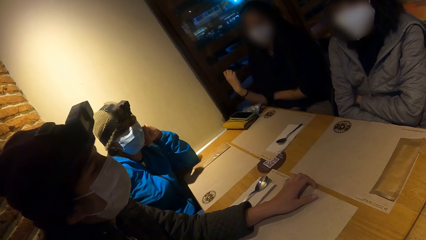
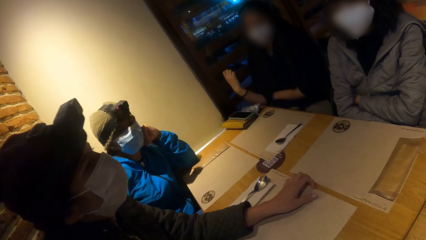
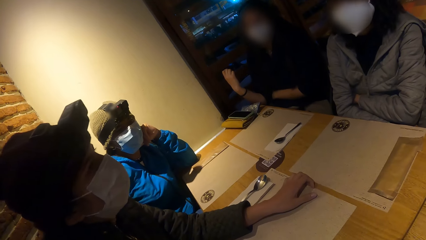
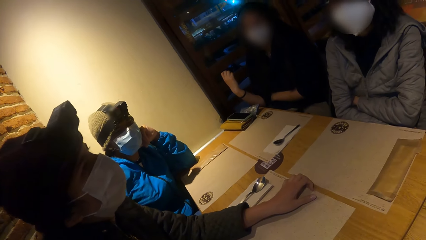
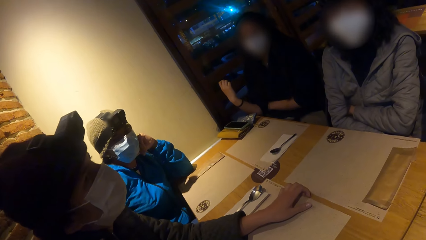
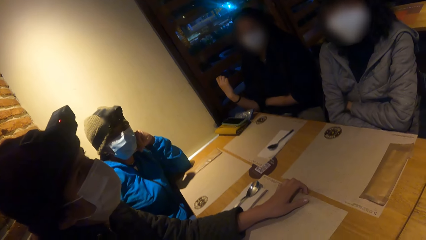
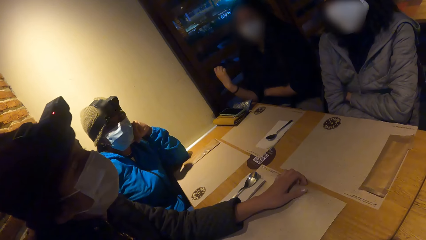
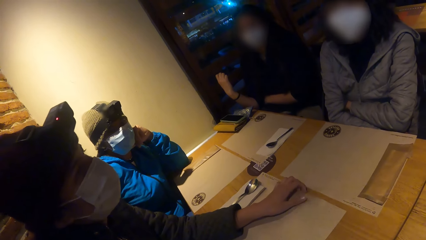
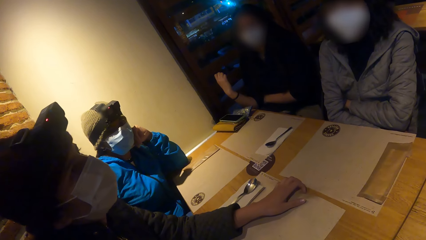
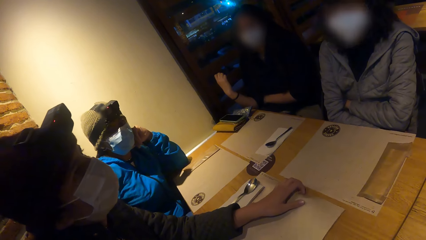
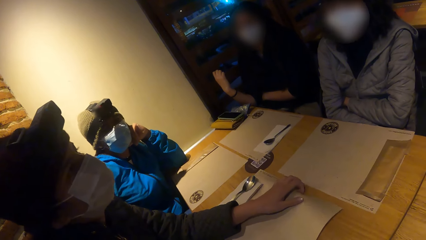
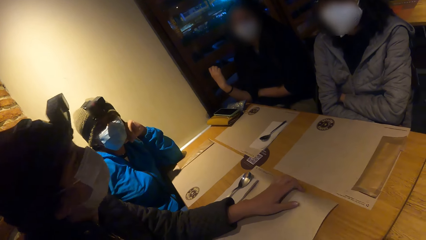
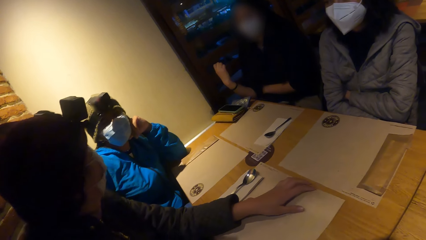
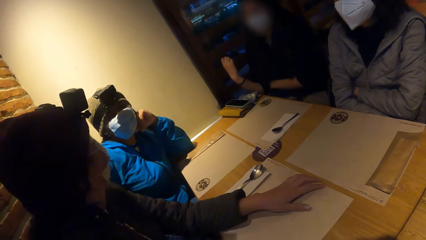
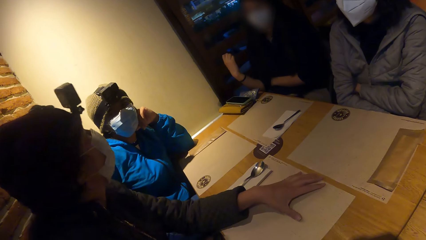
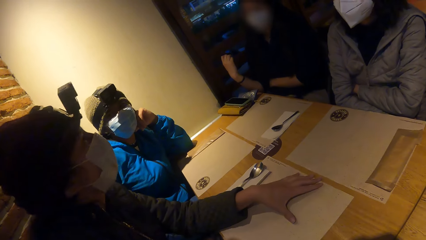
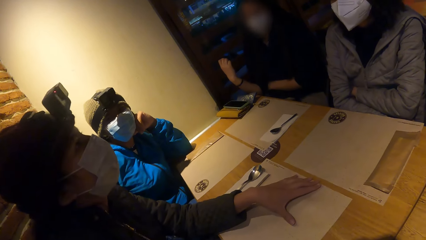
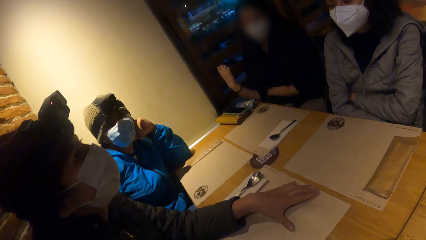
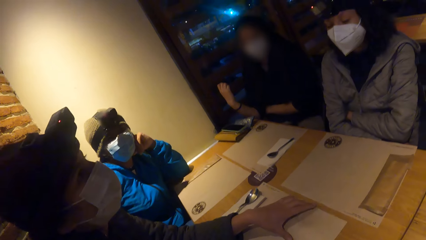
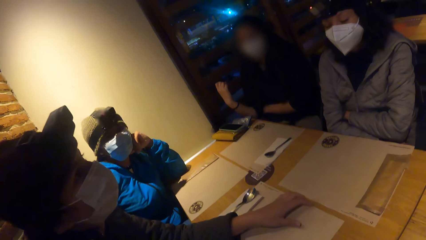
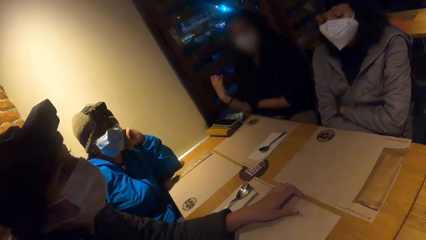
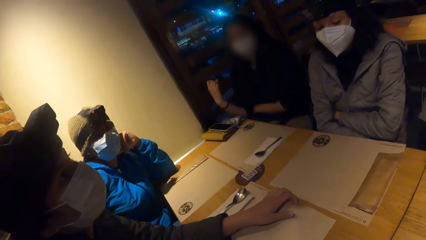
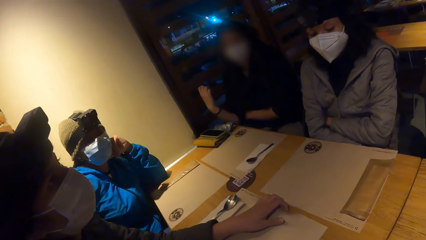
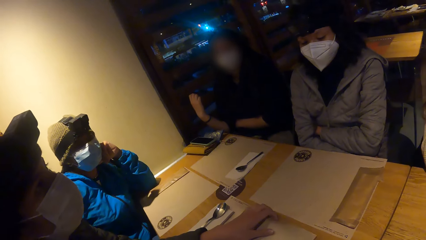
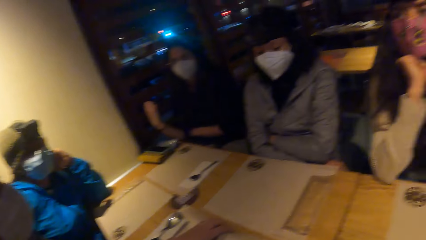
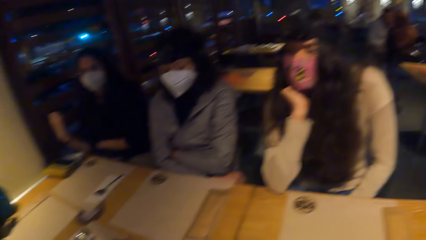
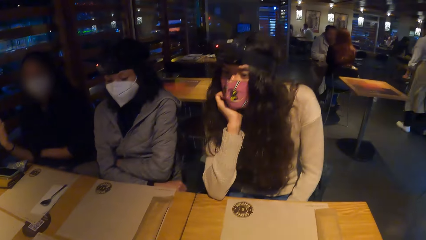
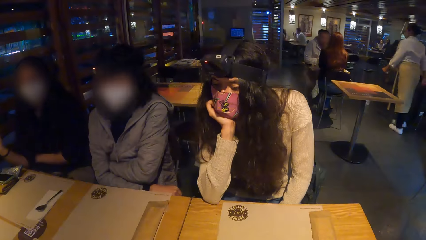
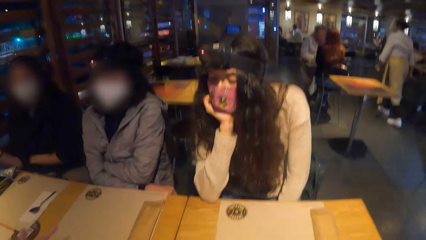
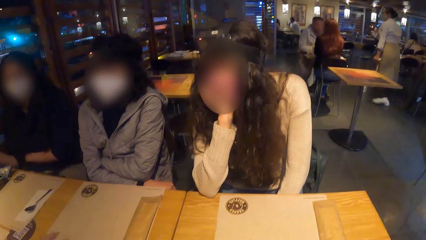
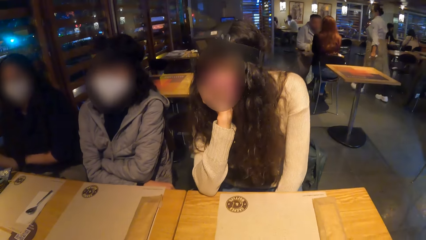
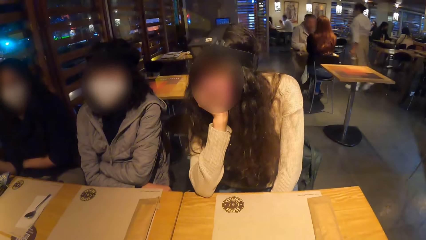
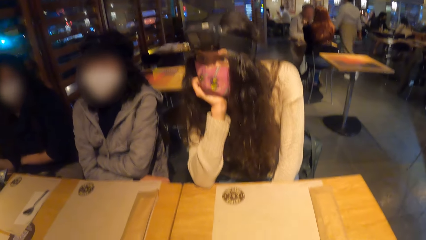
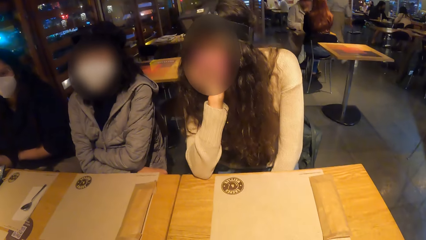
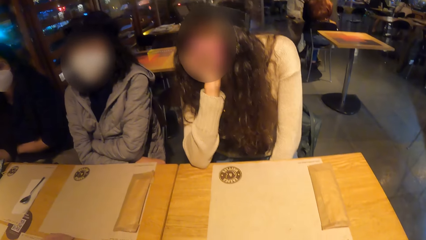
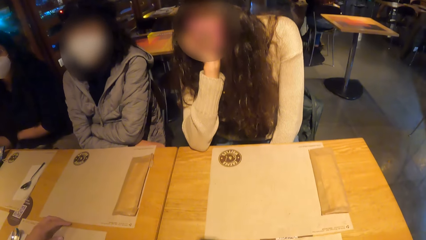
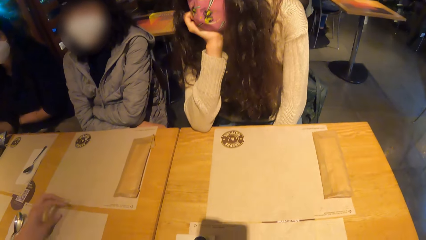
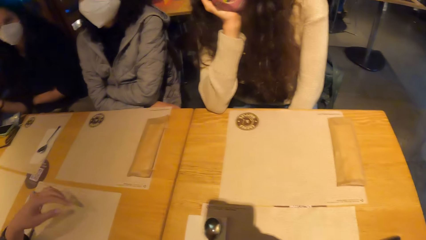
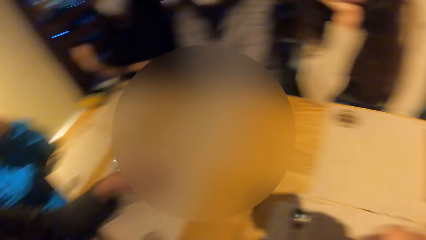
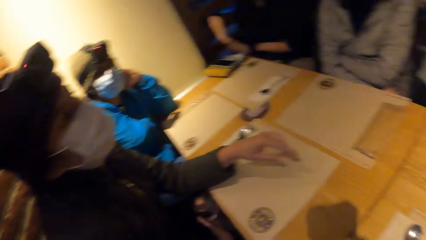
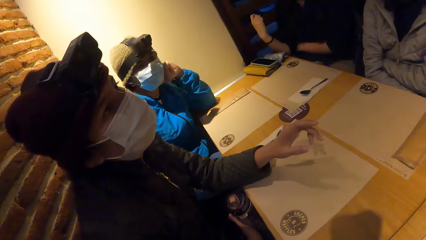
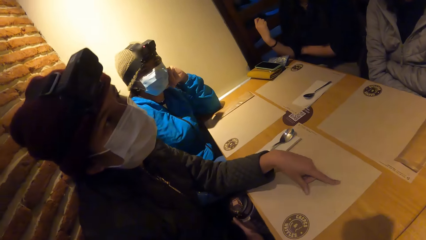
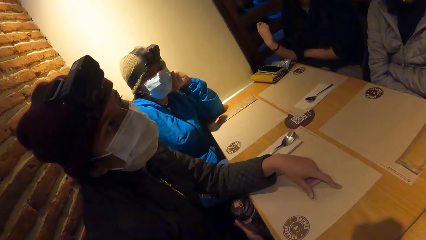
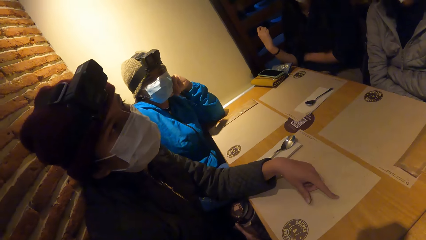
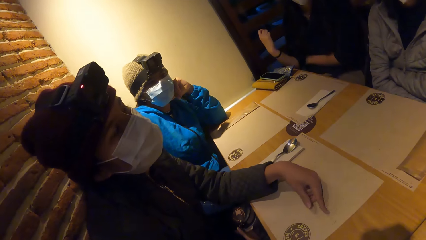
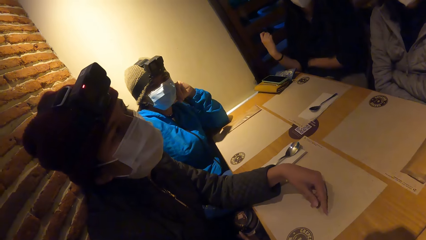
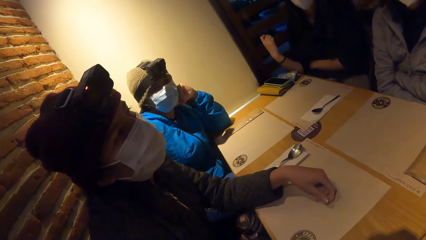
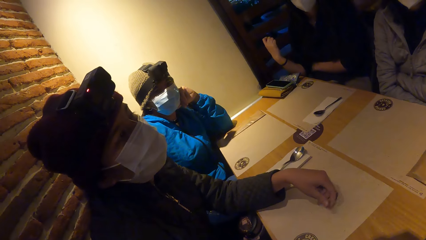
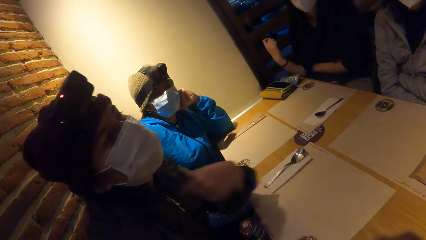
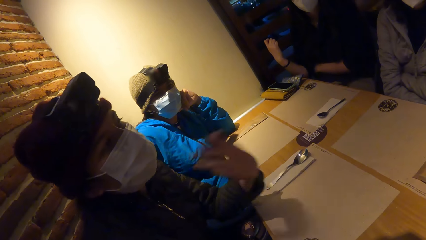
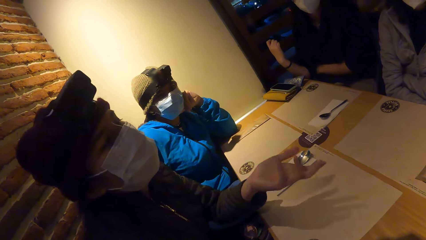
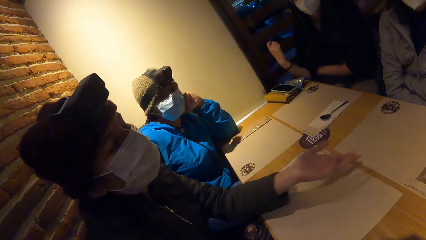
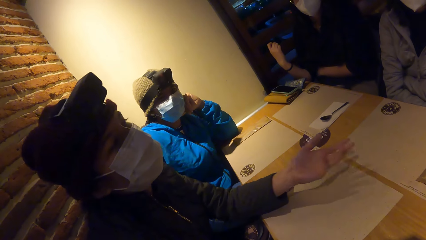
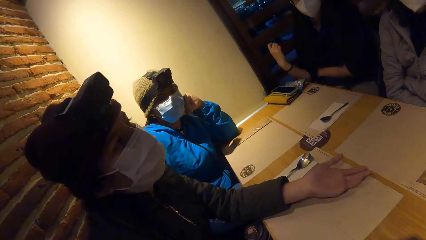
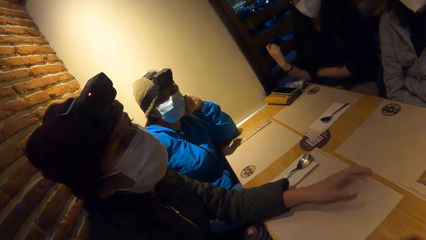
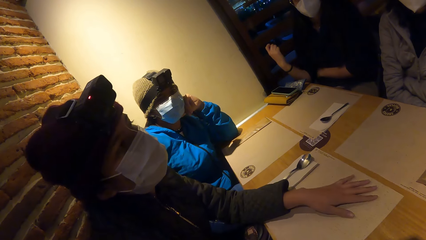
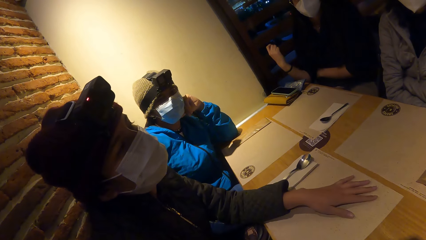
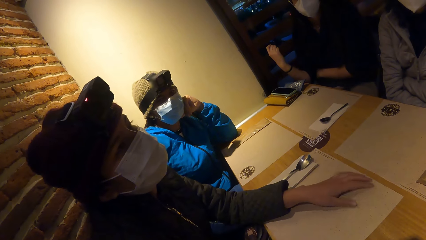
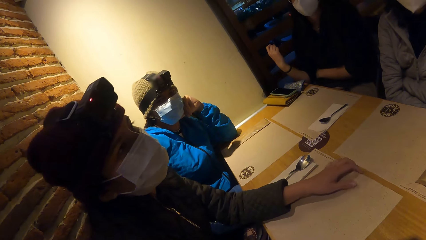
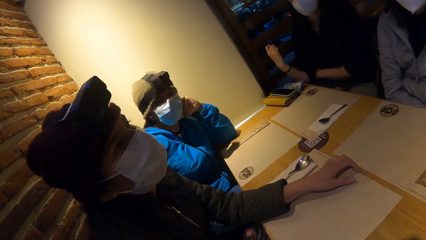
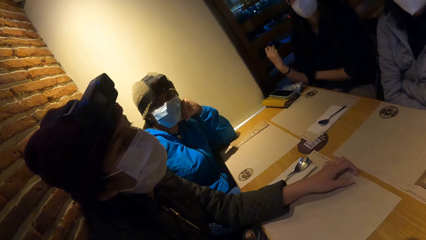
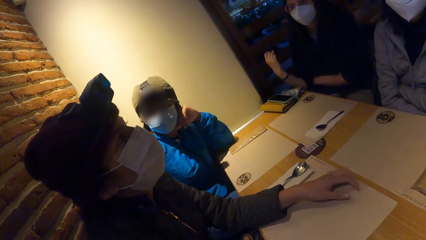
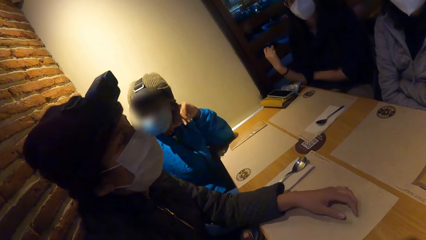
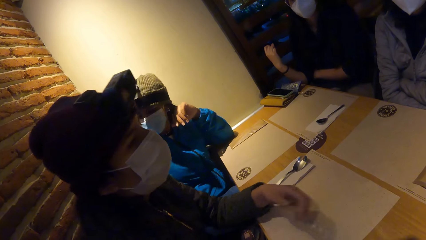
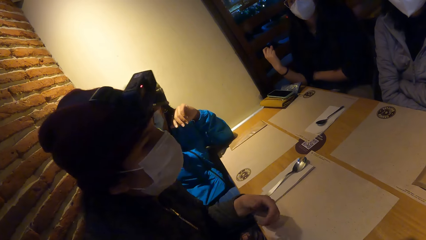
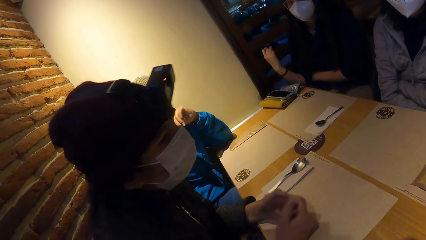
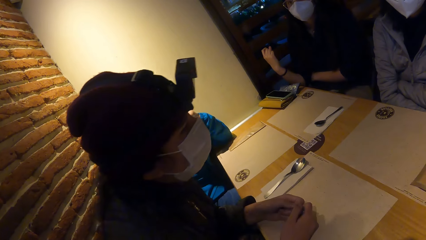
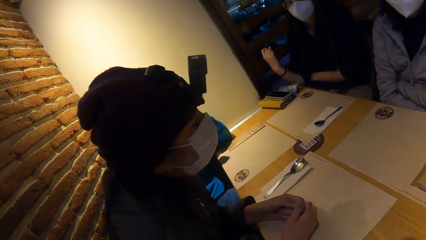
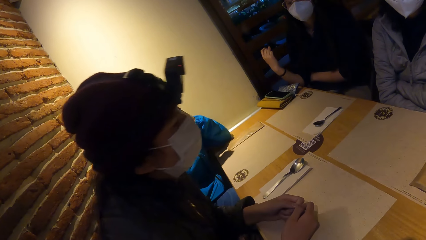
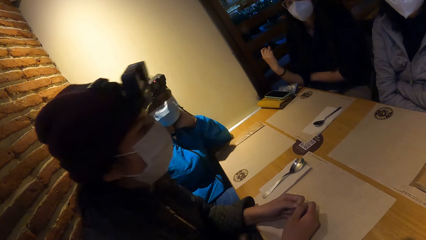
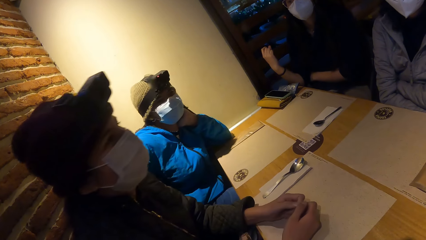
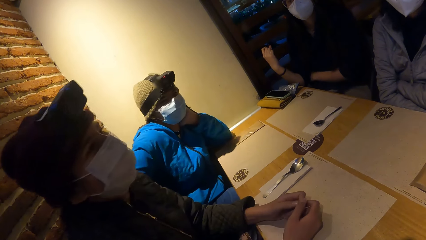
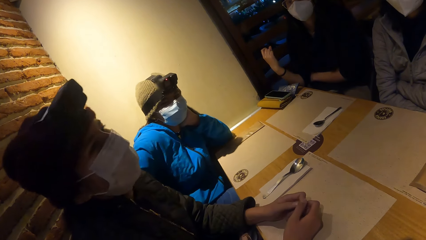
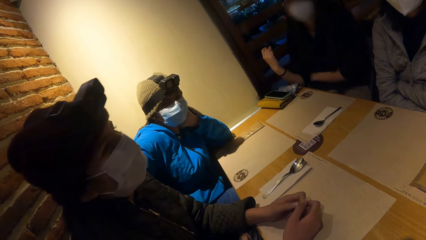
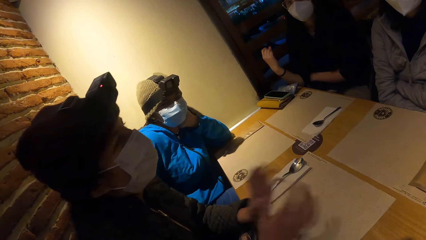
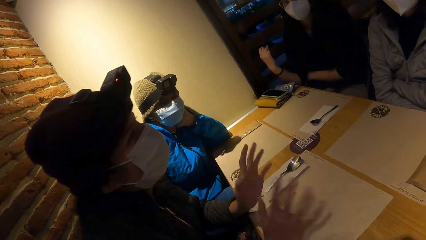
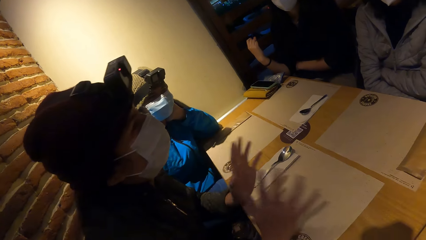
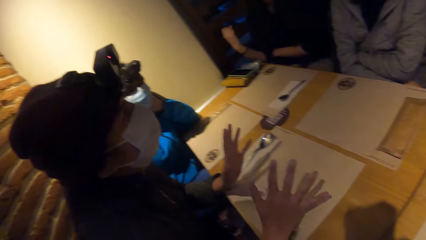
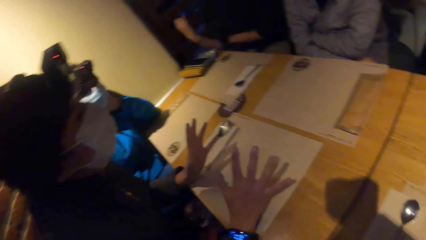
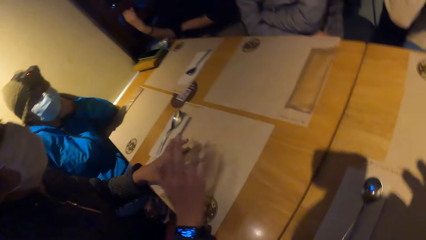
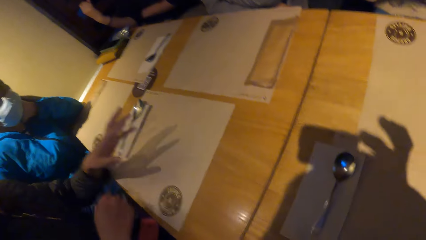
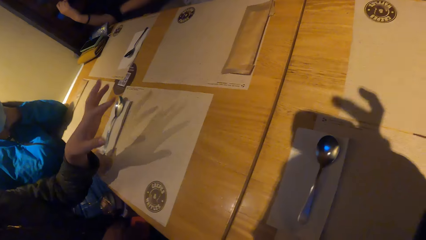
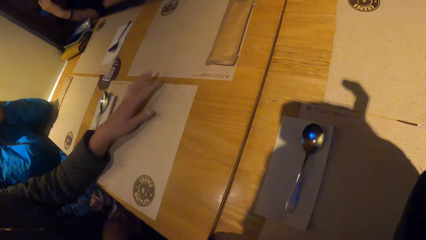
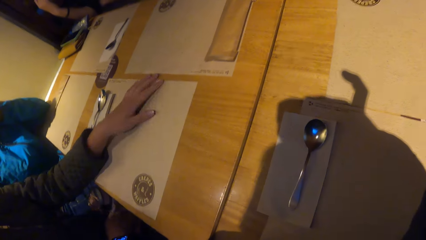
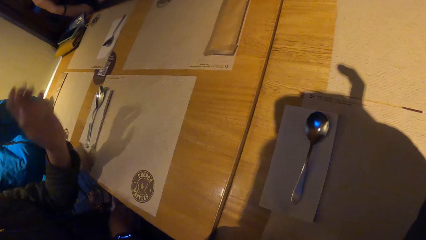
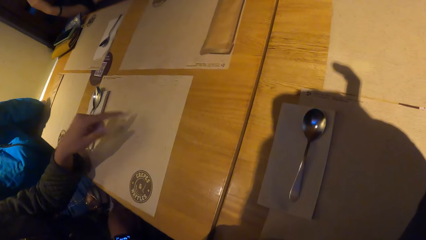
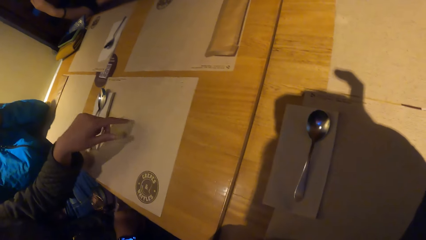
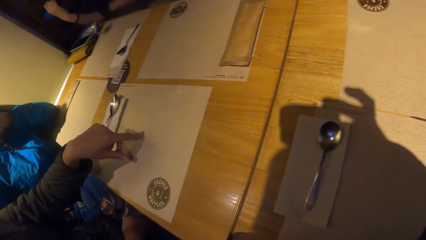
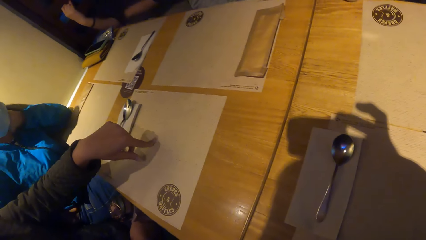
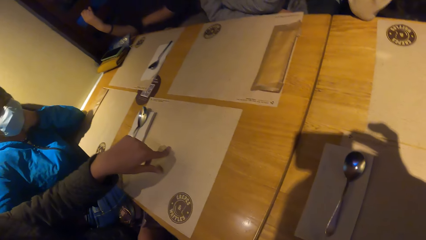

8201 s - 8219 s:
A woman converses with a person. The woman converses with another person. The other person converses with the woman. The woman converses with the other person. The woman makes gestures with her left hand. The woman converses with the other person. The woman makes gestures with her hands. The camera wearer adjusts the camera on his head with his right hand. The woman makes gestures with her left hand and taps the table mat on the table with her left hand.
